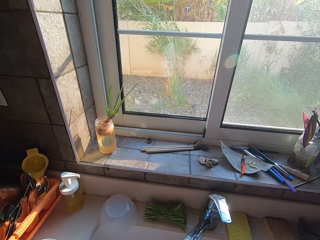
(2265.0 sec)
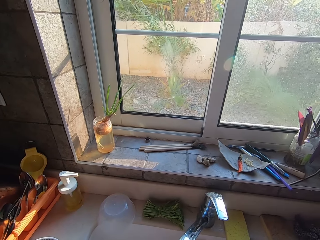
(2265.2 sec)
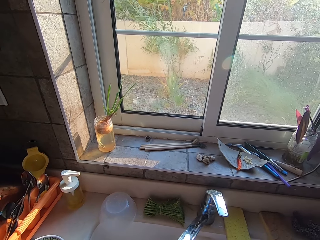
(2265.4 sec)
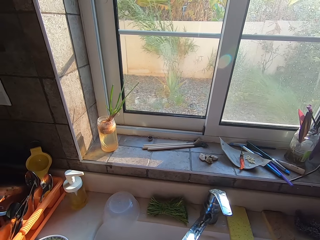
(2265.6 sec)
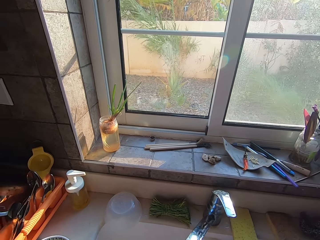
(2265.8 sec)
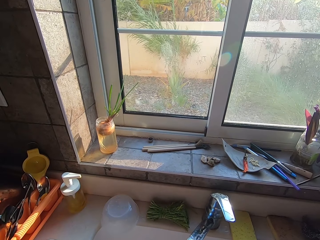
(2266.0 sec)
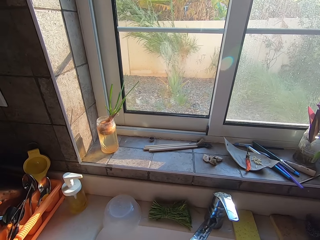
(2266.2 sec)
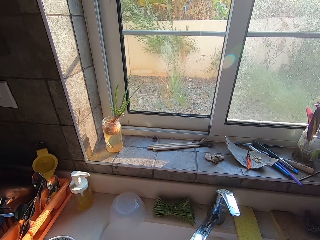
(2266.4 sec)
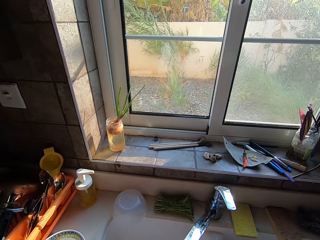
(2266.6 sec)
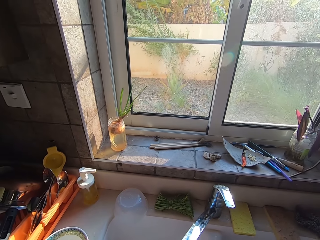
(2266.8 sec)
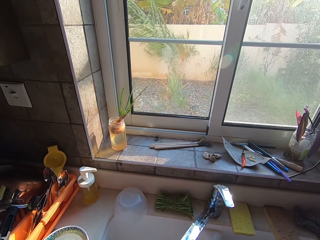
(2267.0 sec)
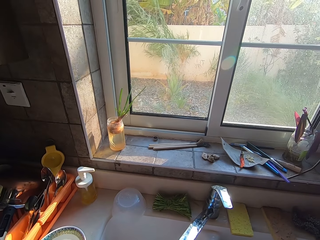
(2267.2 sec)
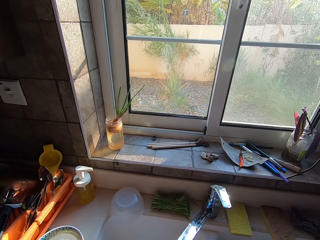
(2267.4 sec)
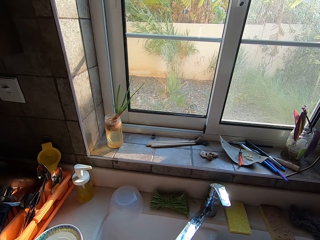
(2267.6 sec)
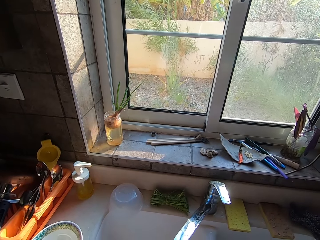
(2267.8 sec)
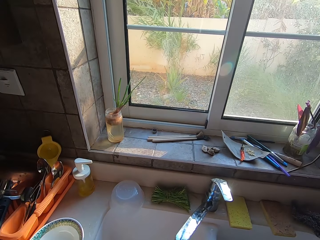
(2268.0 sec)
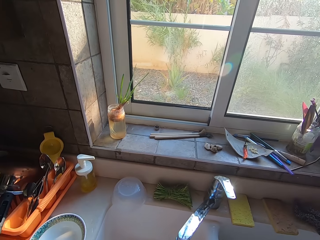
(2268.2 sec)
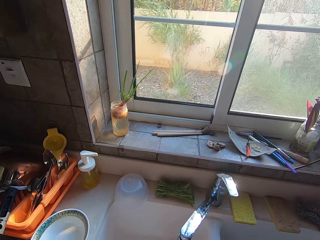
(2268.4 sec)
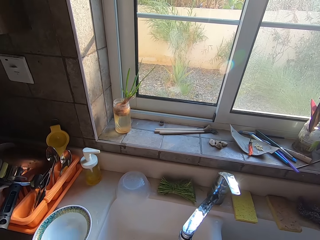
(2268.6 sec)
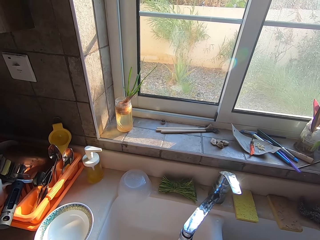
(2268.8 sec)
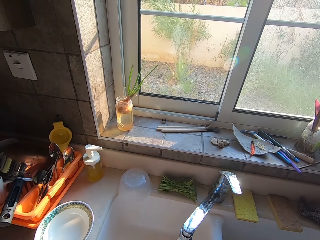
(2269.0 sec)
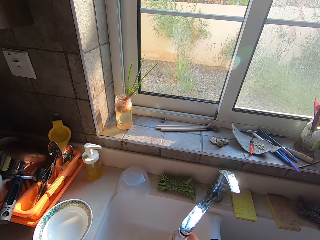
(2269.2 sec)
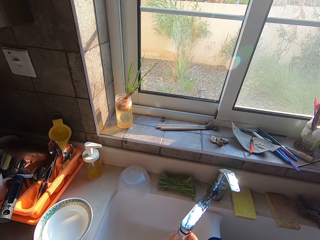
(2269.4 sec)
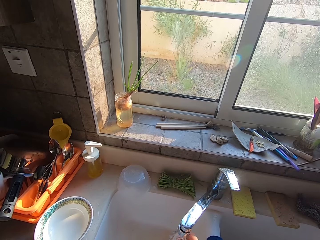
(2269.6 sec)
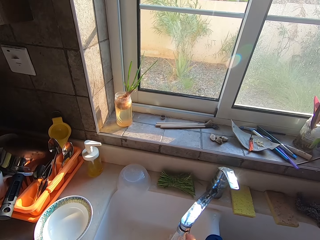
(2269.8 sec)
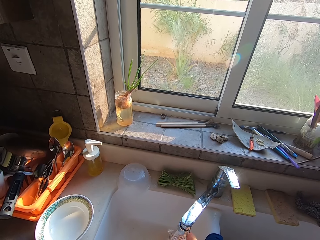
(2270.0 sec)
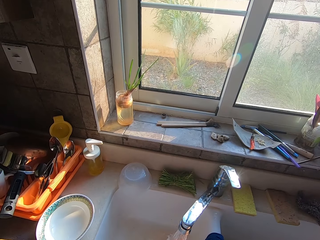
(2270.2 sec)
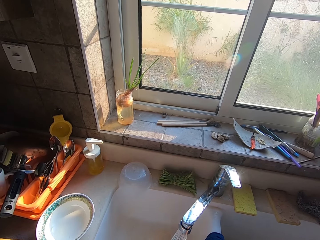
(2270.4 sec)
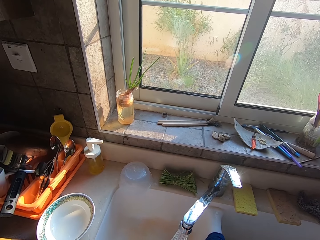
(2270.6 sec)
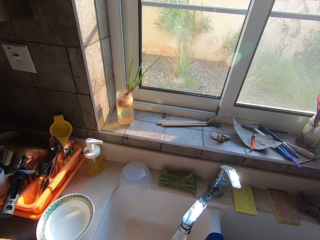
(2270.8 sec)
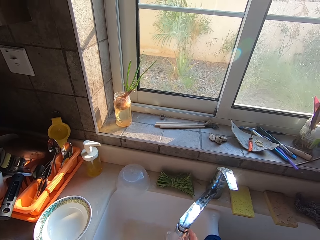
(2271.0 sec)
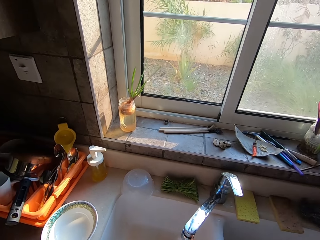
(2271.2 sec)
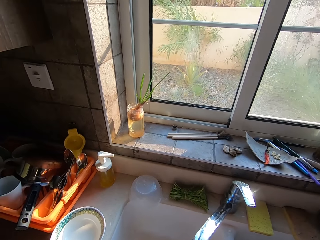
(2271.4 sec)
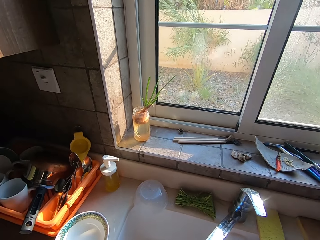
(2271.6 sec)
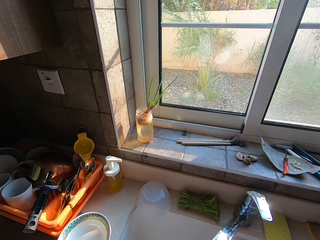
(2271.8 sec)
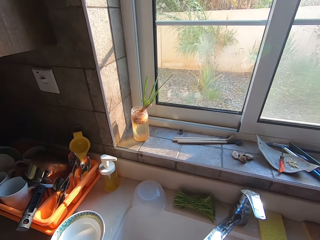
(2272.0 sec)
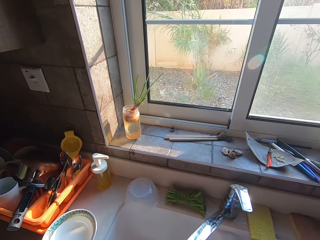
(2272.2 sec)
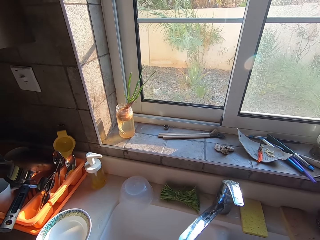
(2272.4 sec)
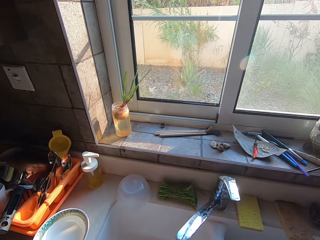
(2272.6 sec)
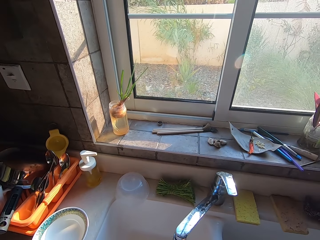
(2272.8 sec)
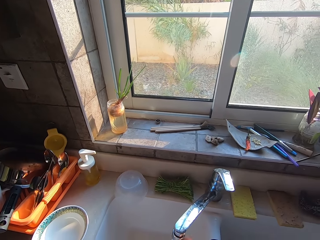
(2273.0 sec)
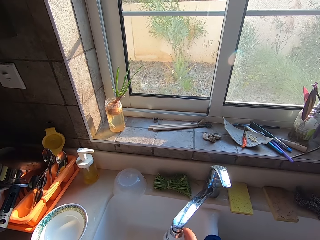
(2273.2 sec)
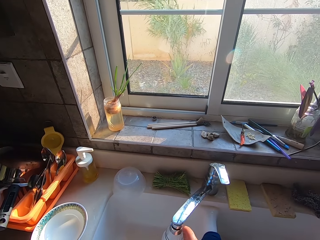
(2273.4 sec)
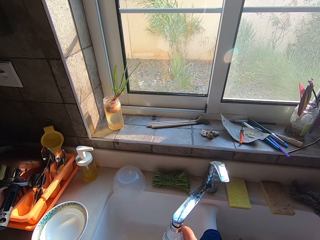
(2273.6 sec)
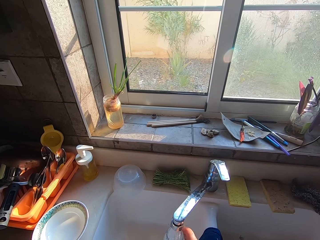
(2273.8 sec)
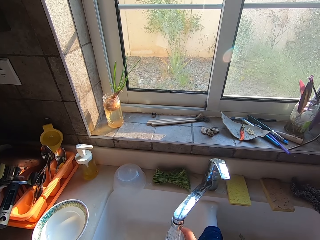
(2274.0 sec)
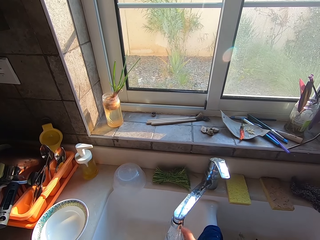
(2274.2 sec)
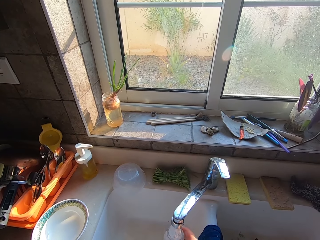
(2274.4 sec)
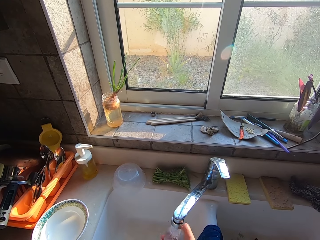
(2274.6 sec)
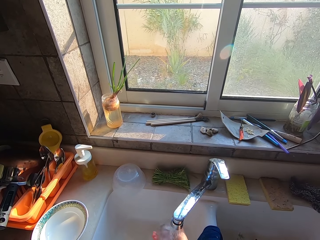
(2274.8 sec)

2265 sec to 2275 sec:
The camera wearer washes the glass bottle.

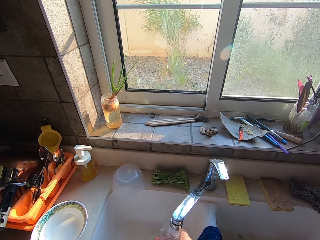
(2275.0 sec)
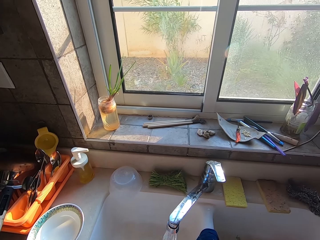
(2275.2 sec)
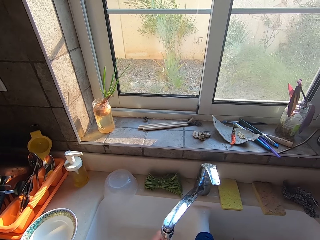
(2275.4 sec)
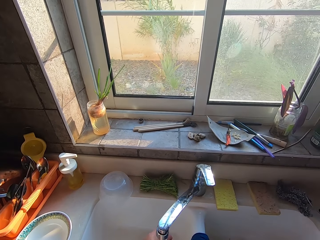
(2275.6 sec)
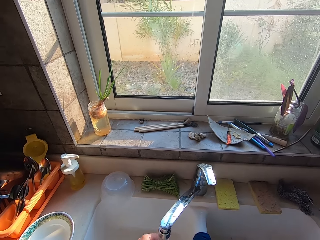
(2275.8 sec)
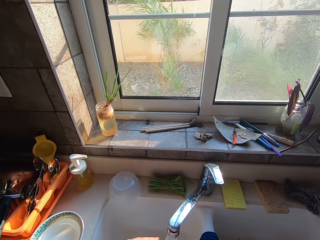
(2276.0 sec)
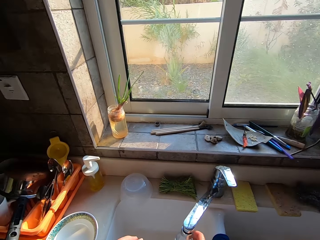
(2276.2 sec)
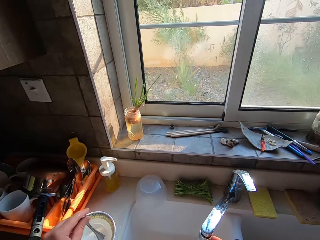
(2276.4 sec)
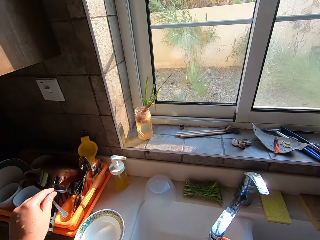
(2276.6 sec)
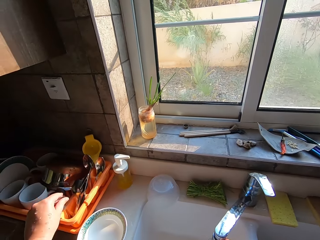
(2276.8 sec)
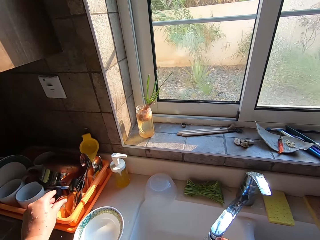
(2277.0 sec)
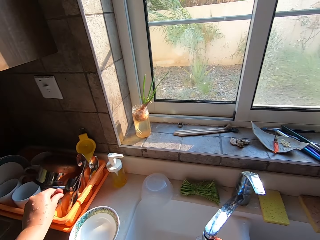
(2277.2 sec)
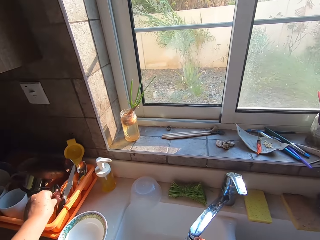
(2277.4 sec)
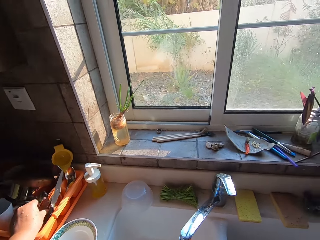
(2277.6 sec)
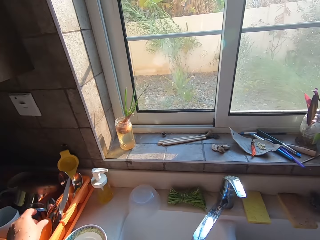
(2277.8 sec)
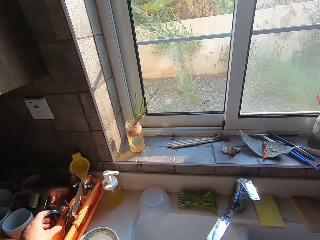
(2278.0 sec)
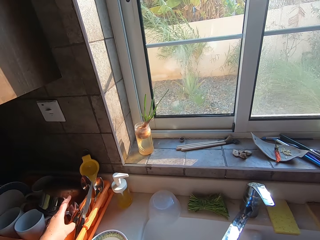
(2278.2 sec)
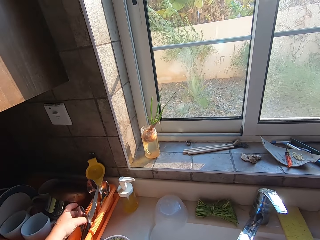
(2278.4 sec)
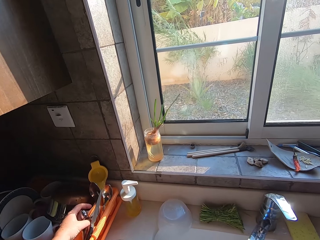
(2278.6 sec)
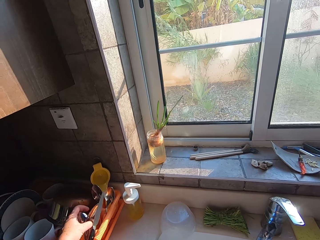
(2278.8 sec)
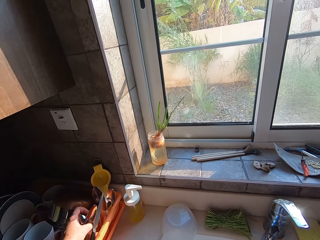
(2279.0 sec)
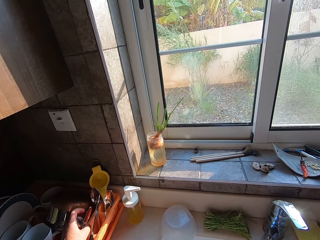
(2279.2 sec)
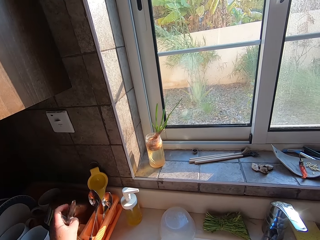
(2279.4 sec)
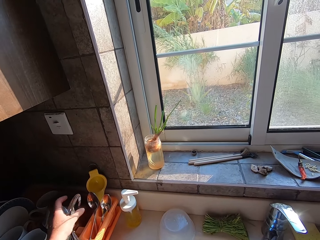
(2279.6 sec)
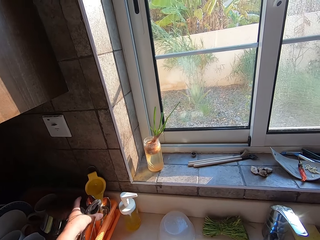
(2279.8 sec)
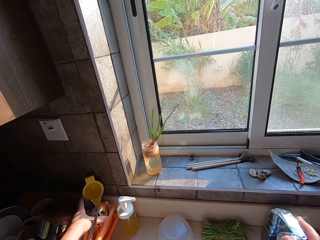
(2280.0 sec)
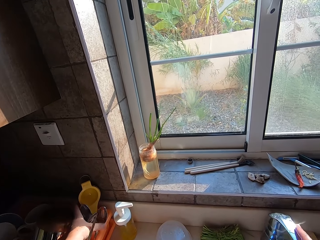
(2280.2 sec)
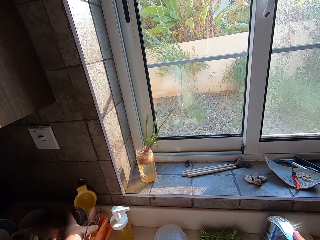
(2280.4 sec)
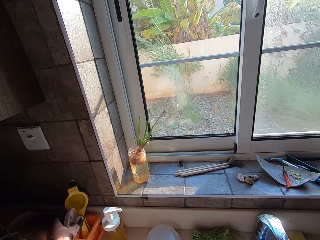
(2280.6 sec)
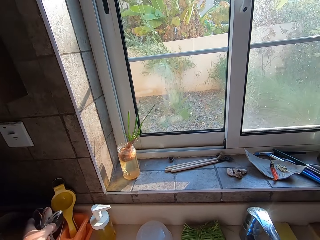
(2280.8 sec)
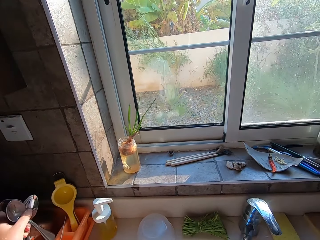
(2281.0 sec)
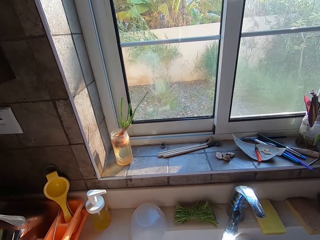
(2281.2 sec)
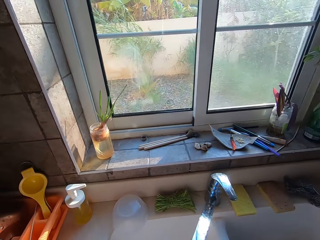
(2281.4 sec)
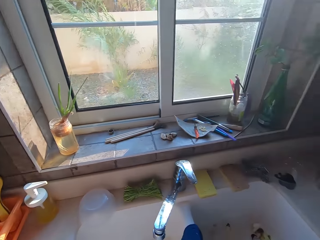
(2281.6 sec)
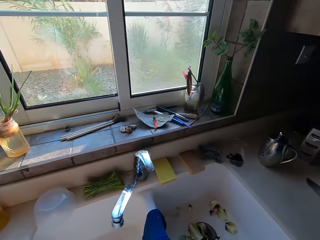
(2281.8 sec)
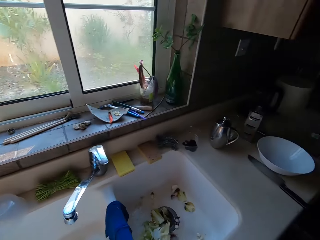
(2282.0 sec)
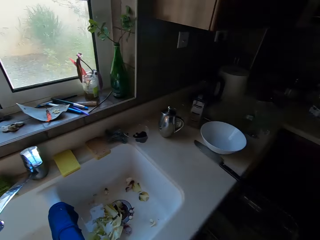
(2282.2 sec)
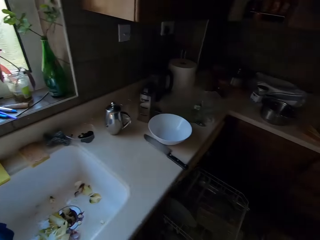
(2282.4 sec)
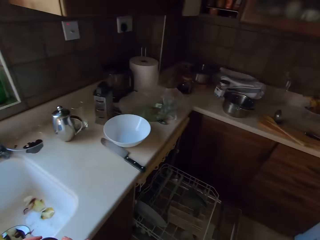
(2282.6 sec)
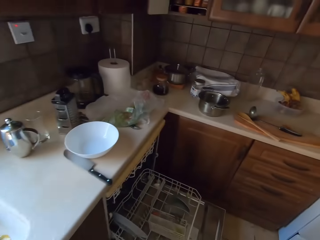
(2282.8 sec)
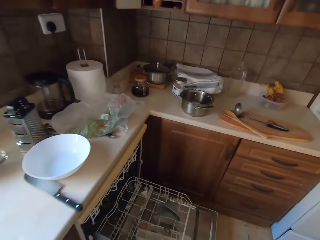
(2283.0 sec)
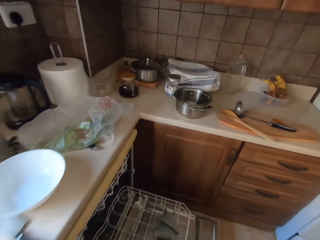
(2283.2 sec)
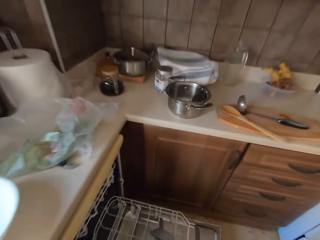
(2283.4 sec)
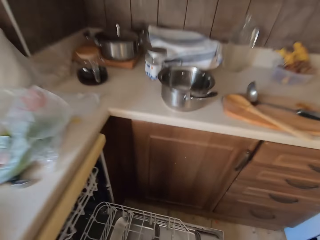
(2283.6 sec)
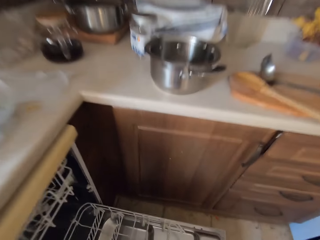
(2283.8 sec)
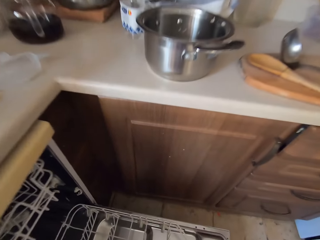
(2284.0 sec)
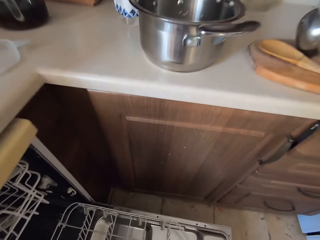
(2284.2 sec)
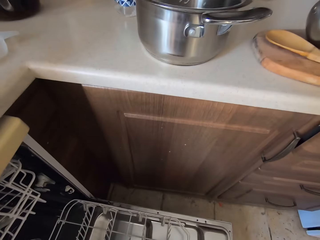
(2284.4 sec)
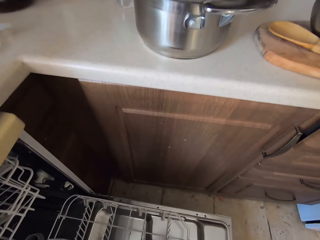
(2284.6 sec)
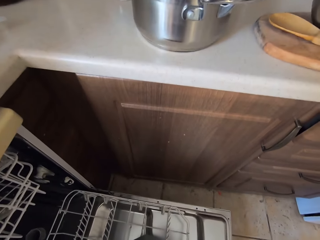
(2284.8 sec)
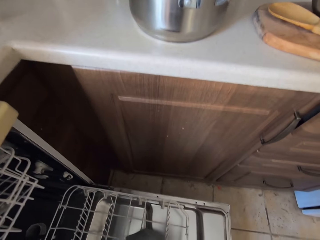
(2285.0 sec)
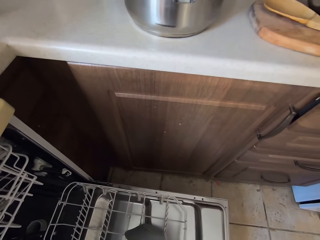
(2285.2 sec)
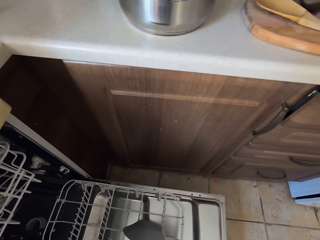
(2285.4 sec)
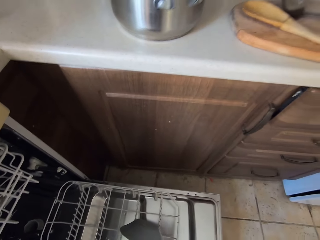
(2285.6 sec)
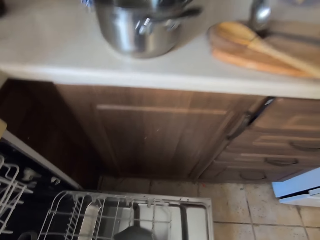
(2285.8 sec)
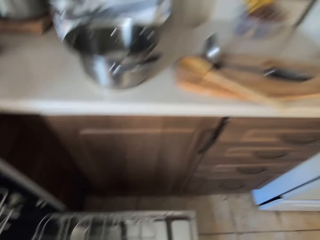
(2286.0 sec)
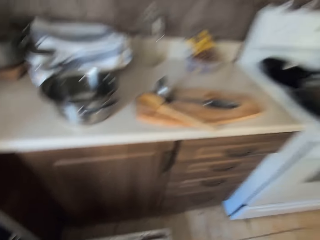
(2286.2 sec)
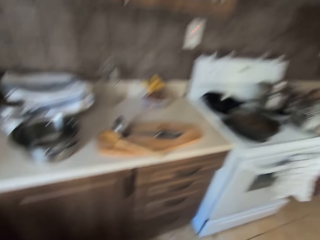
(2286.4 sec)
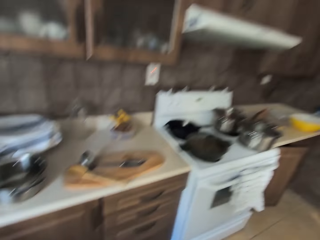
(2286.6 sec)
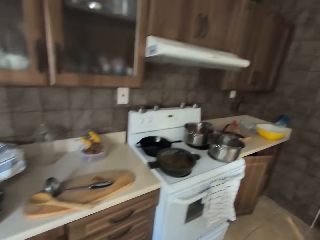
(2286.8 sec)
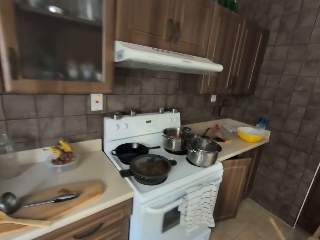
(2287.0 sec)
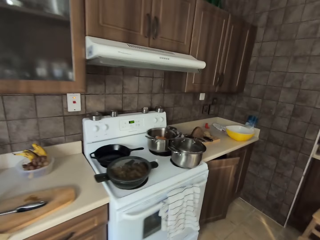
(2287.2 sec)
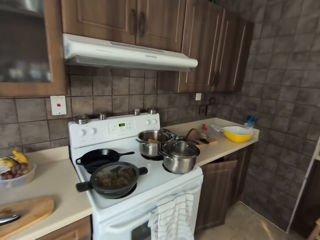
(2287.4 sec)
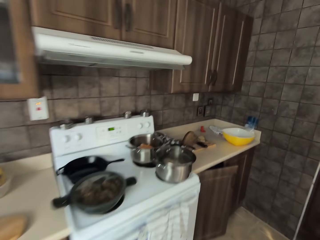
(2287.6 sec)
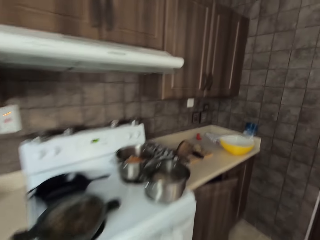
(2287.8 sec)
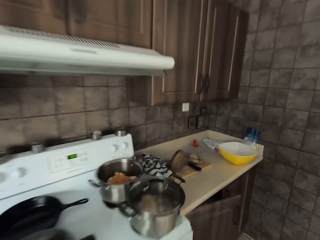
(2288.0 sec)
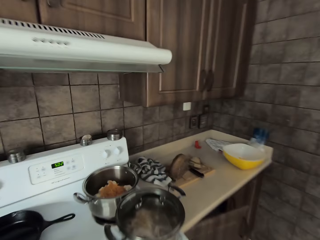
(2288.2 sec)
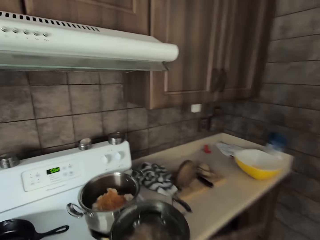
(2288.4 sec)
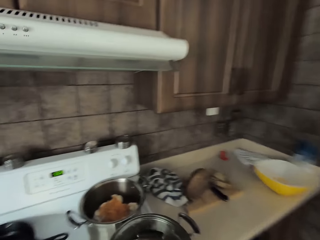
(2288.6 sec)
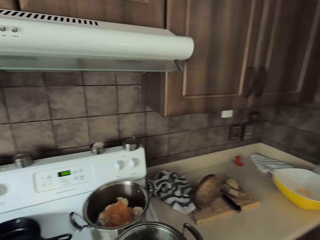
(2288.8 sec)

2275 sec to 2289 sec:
The camera wearer puts a spoon in the dish rack. They pick a bunch of spoons. They walk around. They arrange the spoon in the rack. They walk around.
